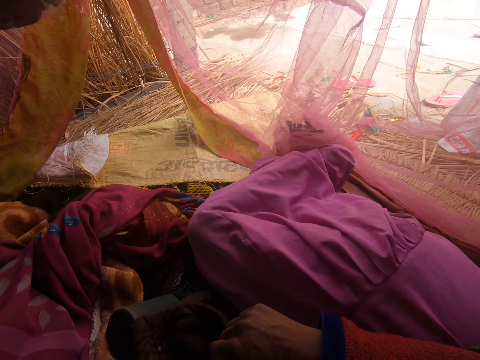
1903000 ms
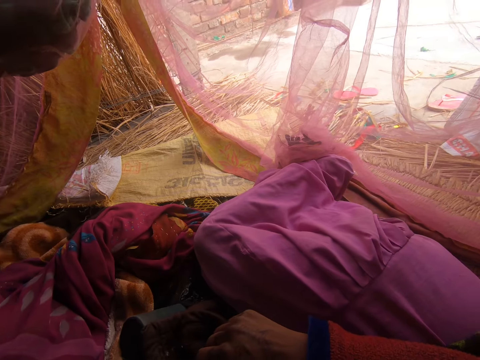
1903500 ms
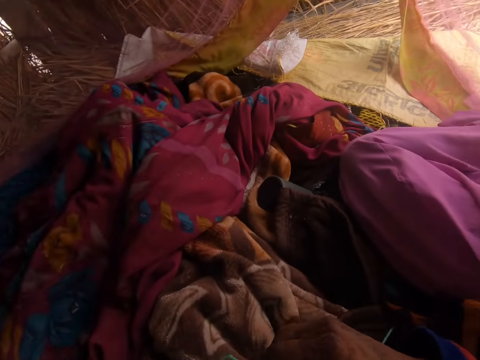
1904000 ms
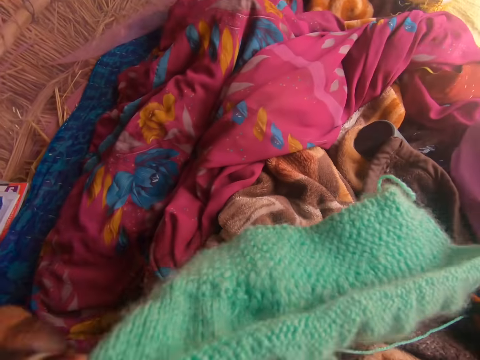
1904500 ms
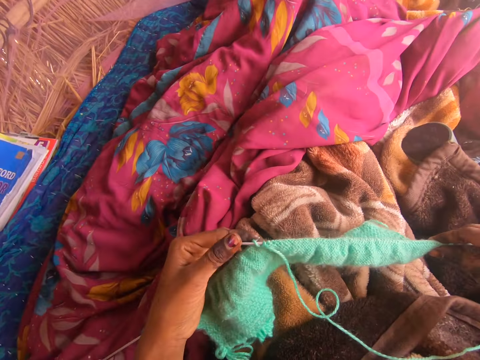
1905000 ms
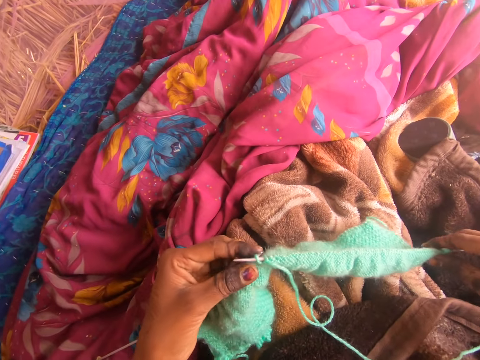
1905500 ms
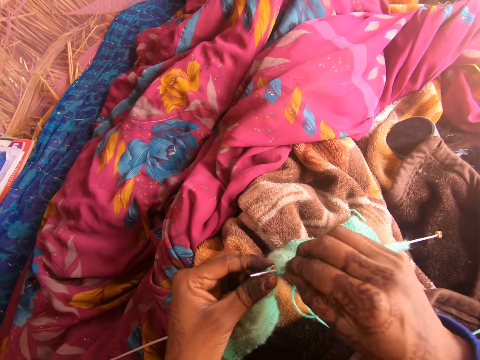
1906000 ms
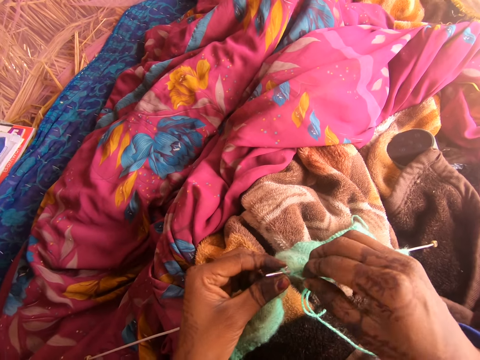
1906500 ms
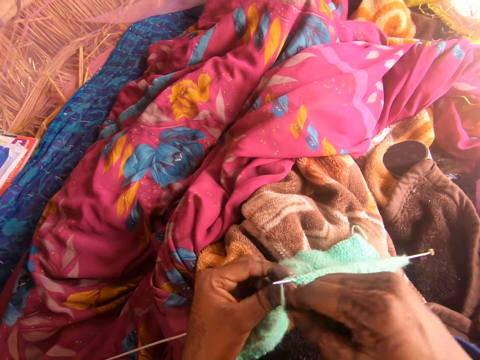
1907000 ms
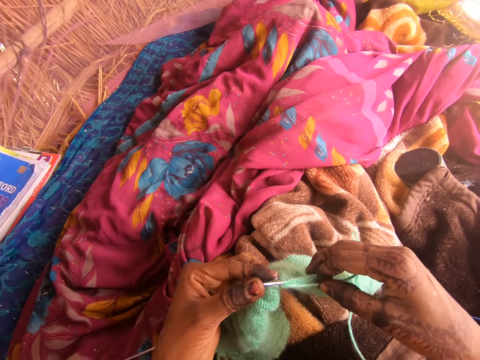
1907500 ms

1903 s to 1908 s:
The camera wearer moves the fabric. They knit the fabric with the knitting needle.

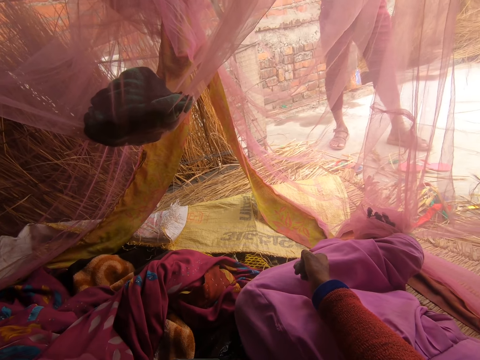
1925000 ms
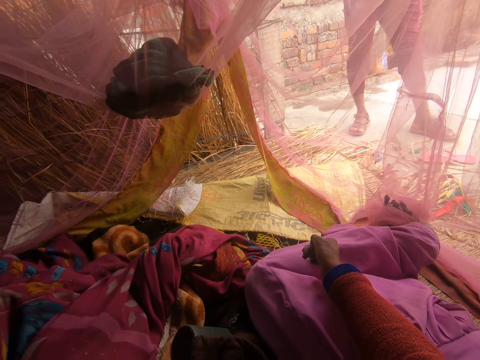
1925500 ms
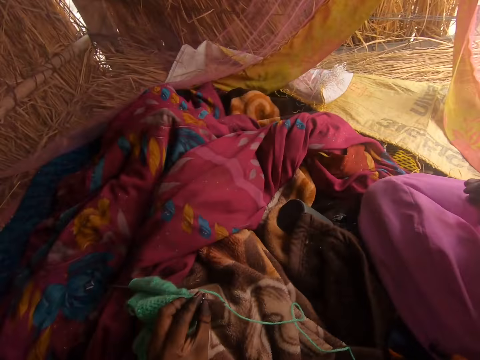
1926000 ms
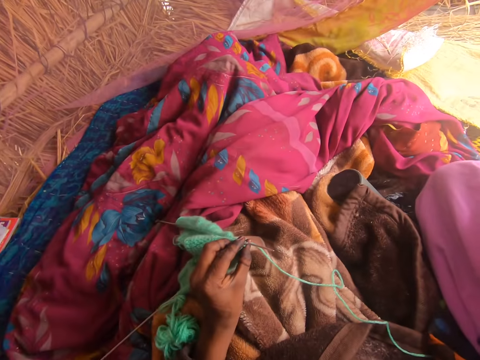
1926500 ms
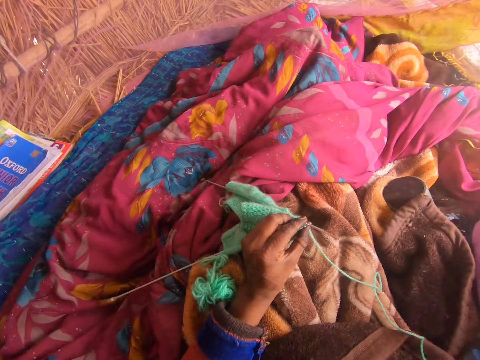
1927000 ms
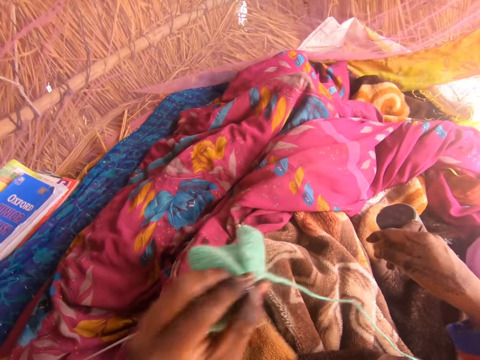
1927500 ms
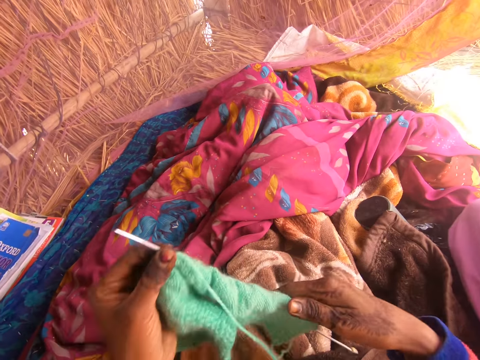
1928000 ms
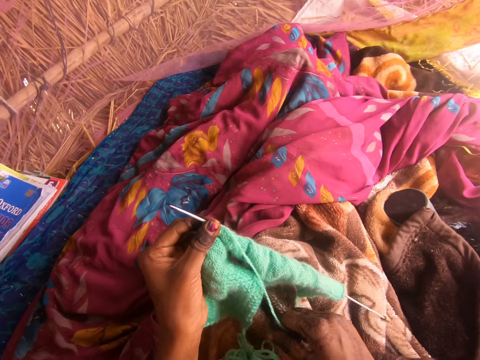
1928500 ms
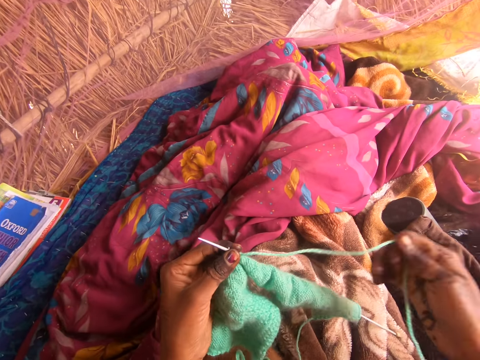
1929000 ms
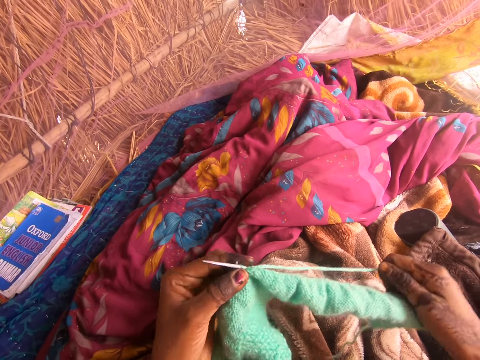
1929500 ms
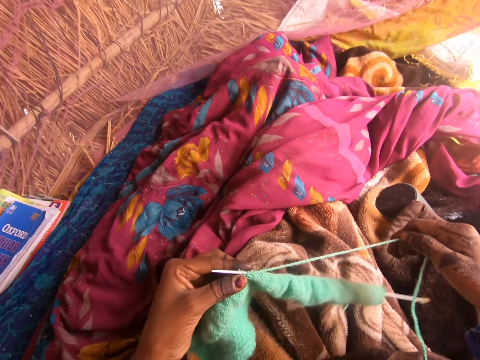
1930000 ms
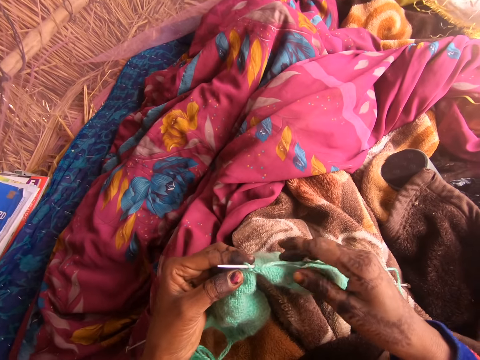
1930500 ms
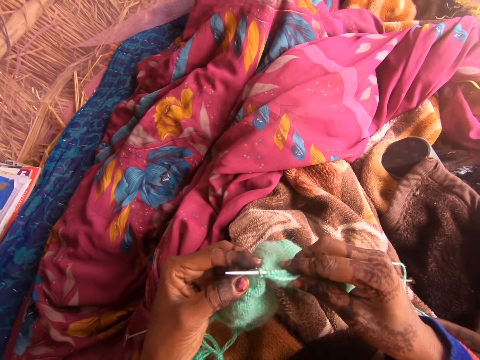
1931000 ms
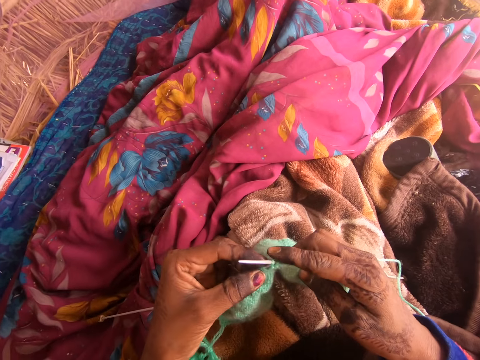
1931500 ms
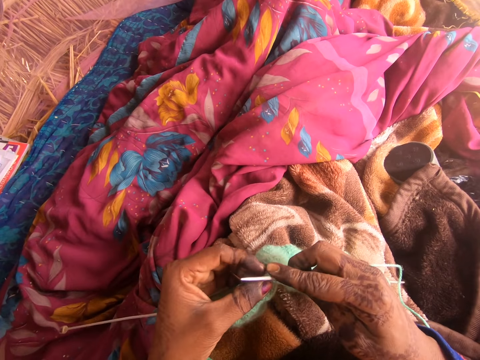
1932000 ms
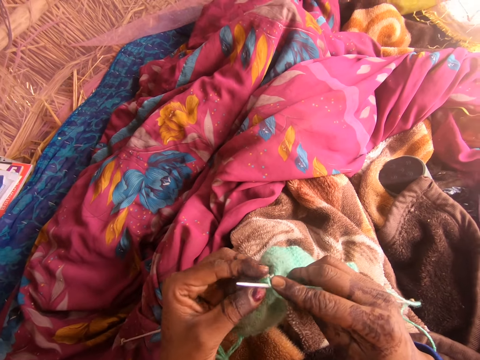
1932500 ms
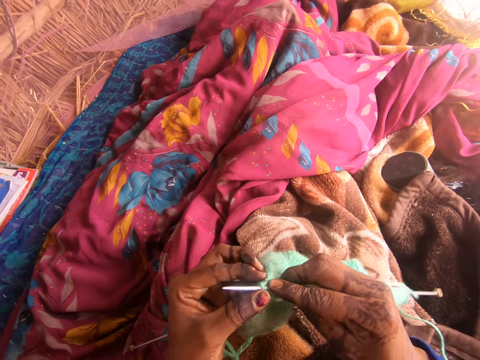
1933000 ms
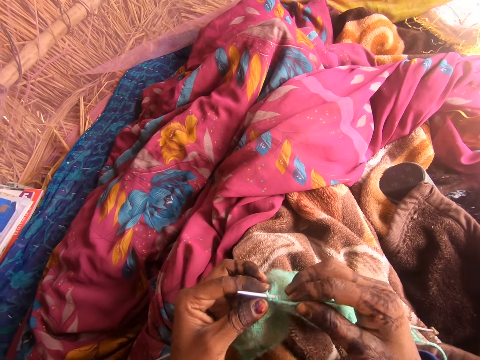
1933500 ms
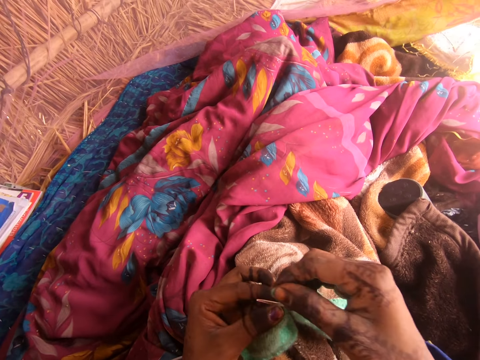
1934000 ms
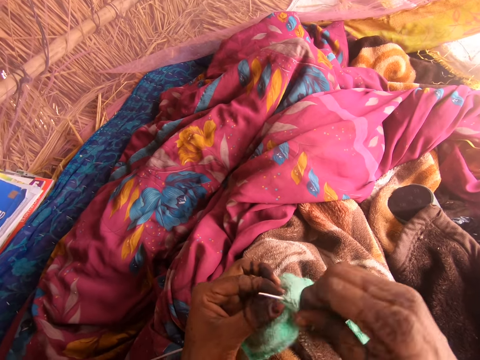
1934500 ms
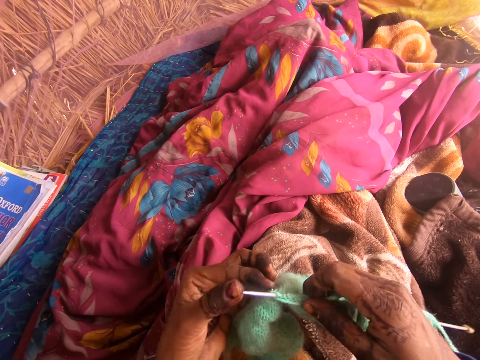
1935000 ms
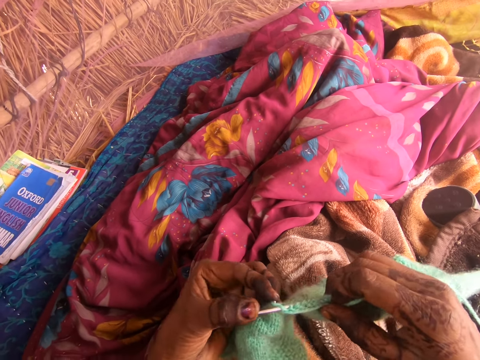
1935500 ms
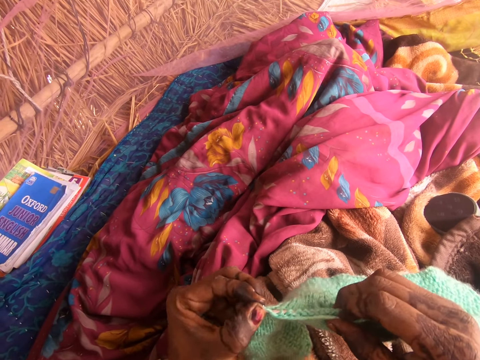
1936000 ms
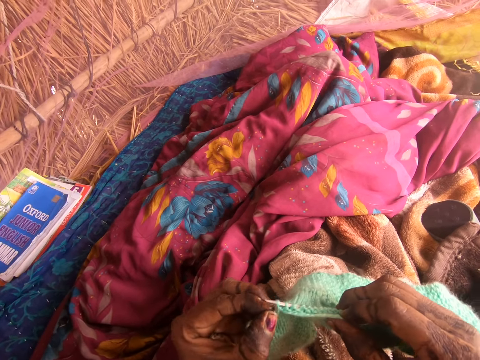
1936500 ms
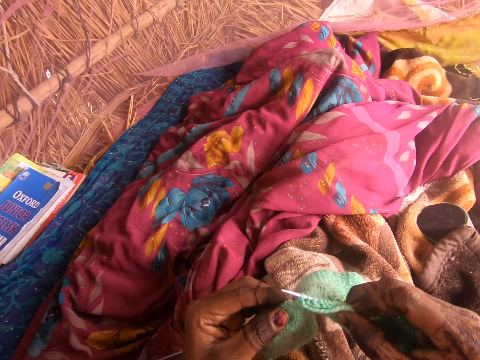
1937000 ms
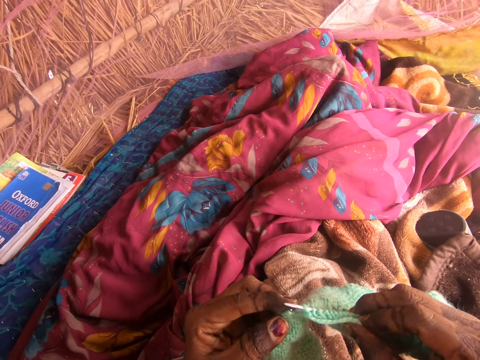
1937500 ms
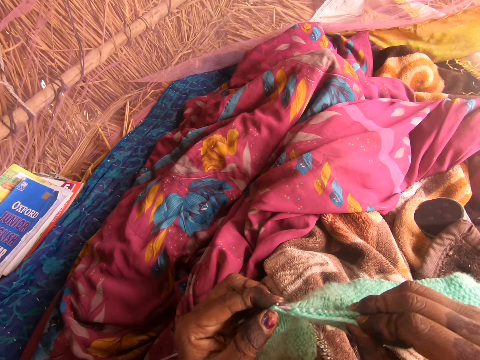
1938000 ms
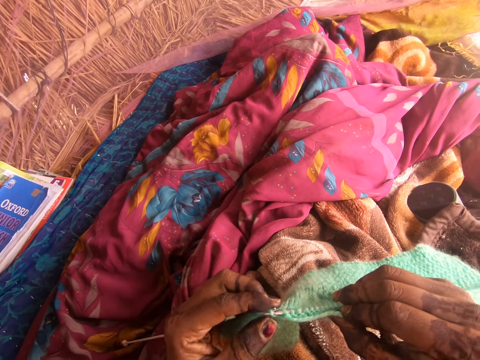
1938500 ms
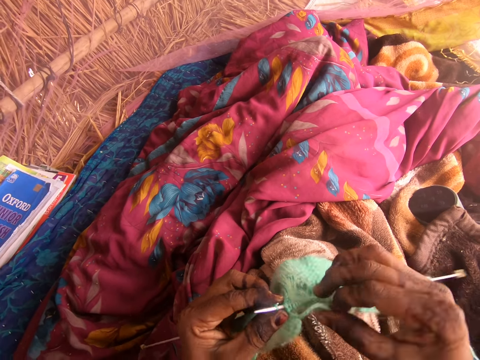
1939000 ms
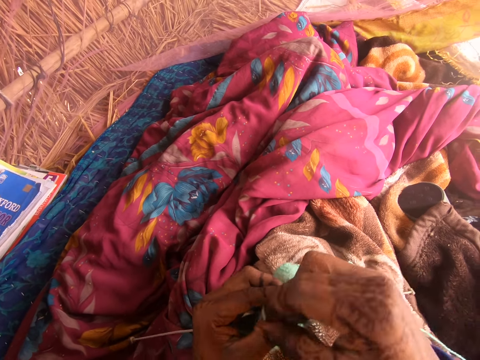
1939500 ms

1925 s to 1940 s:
The camera wearer straightens the fabric. They knit the fabric with the knitting needle. They converse with a person. The person converses with the camera wearer.

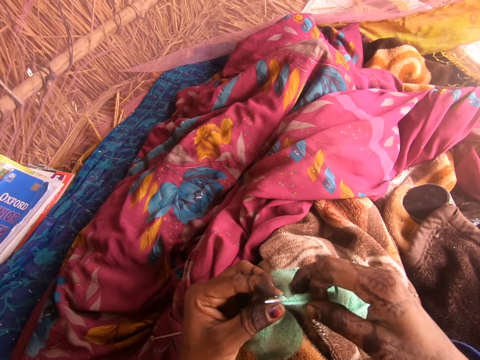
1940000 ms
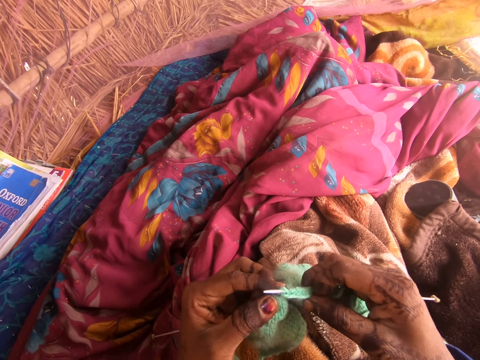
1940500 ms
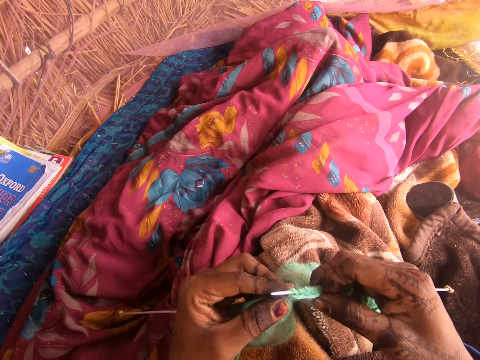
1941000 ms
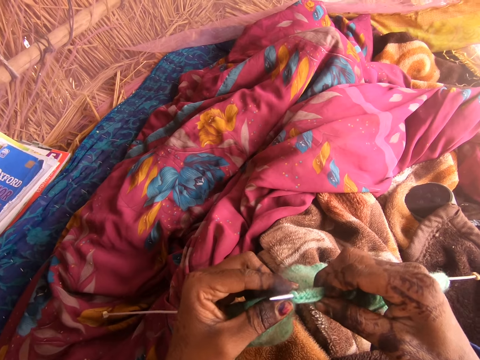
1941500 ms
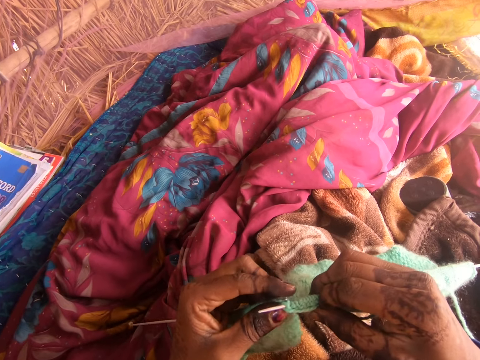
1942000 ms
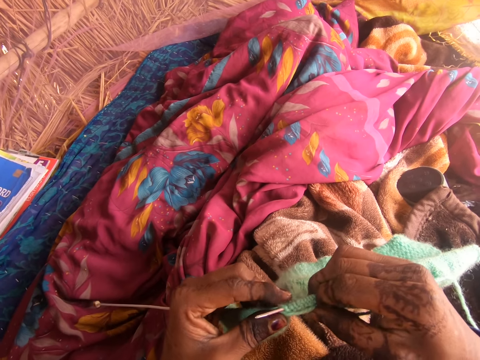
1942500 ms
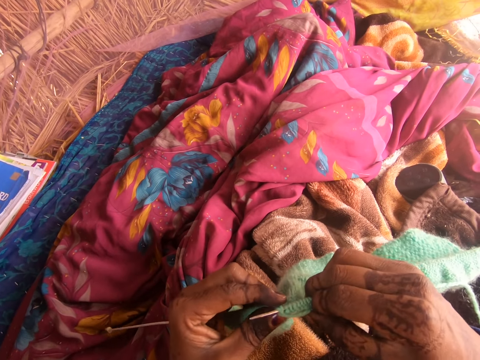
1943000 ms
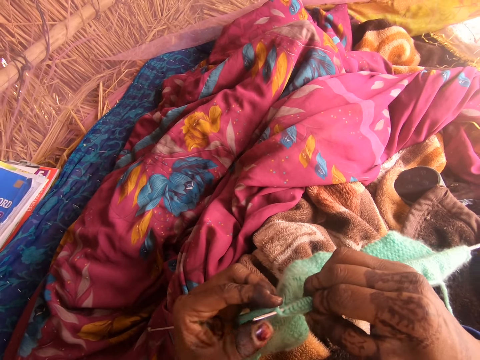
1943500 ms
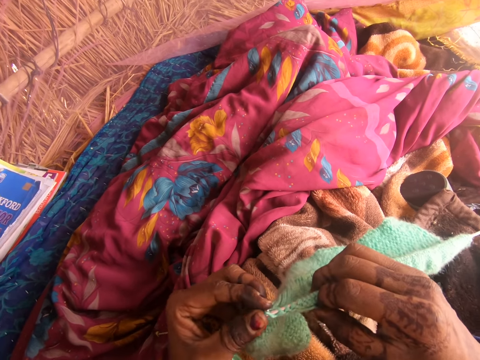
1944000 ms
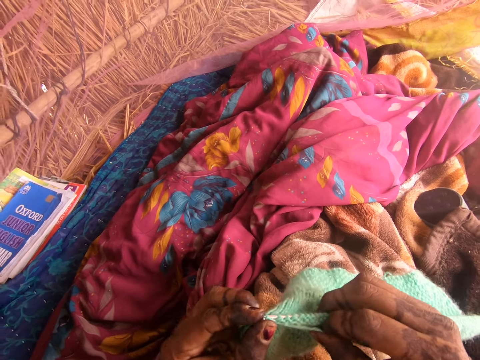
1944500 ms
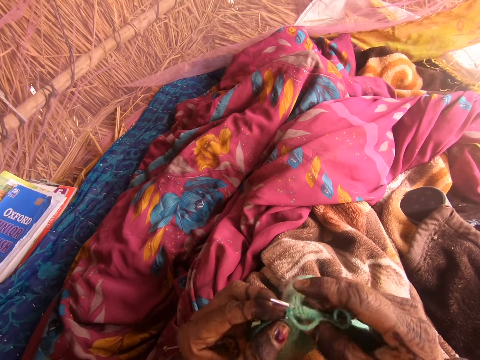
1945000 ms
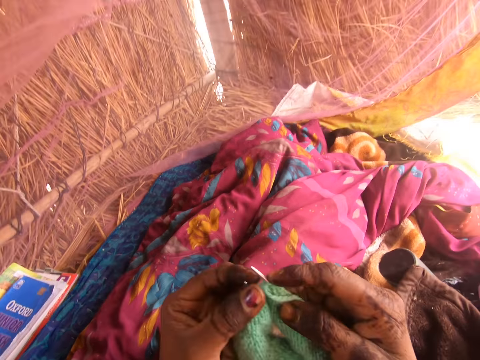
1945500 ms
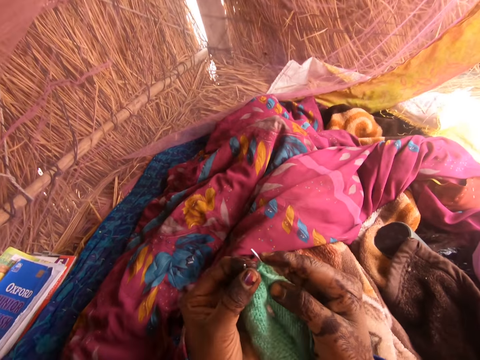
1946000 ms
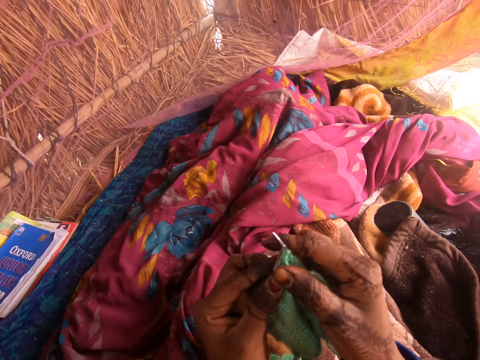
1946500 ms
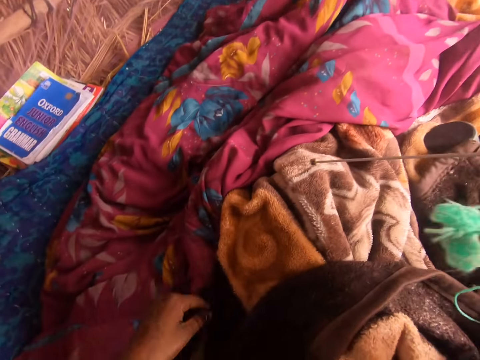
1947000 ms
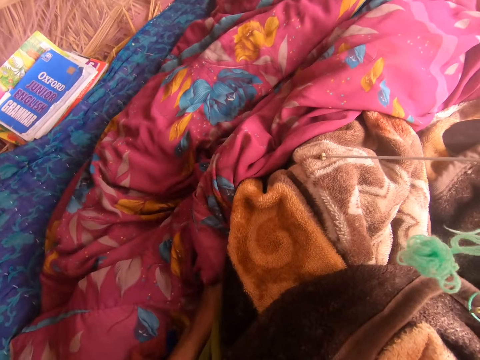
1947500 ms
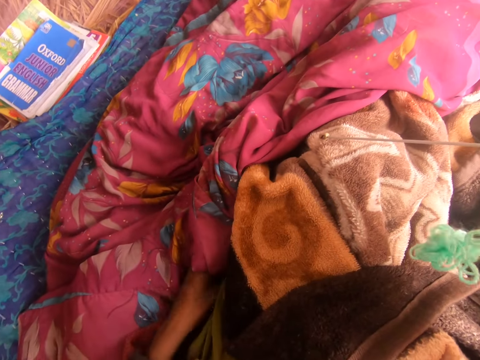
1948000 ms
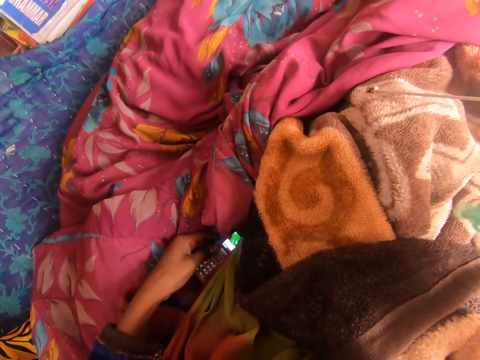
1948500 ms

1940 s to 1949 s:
The camera wearer moves the fabric. She checks her phone. She takes the phone from under her lap.
